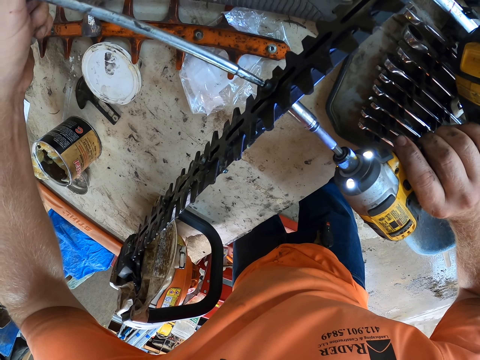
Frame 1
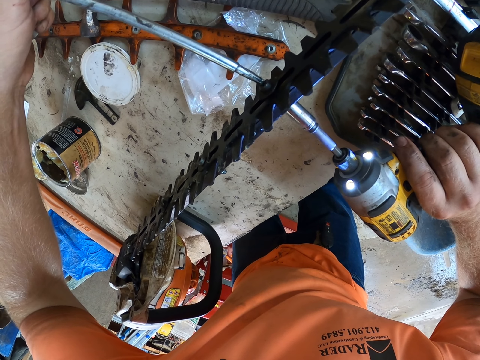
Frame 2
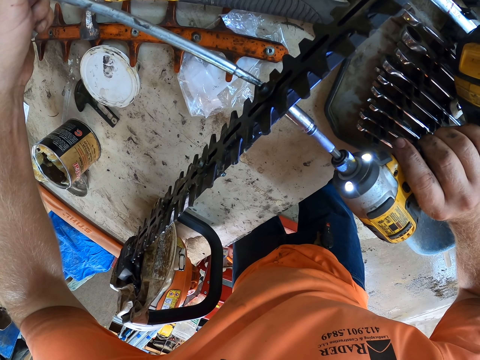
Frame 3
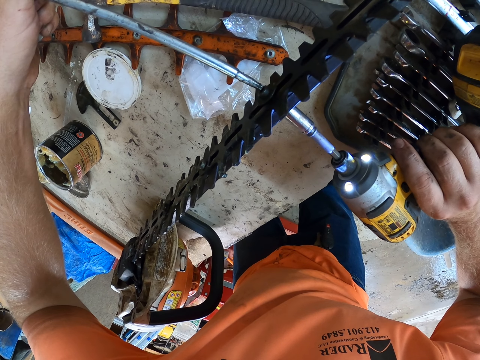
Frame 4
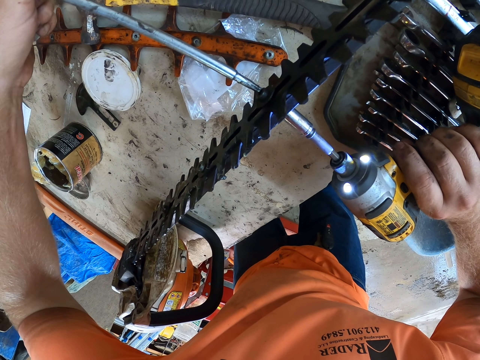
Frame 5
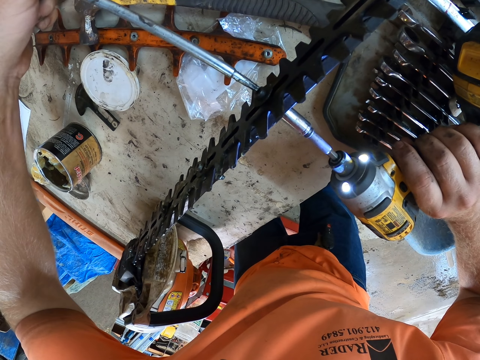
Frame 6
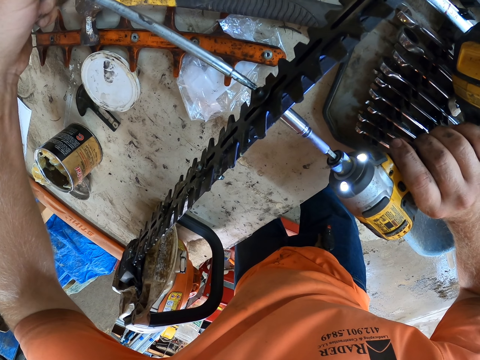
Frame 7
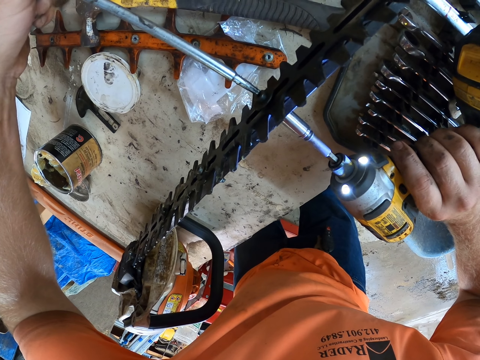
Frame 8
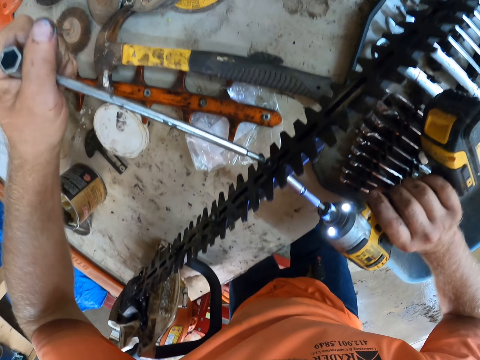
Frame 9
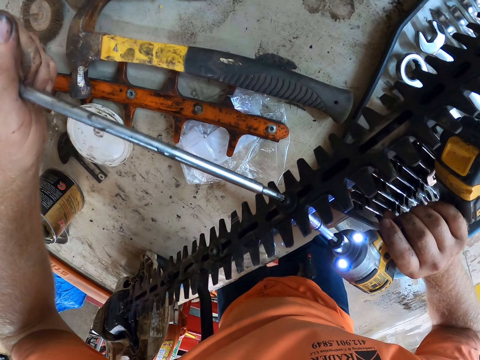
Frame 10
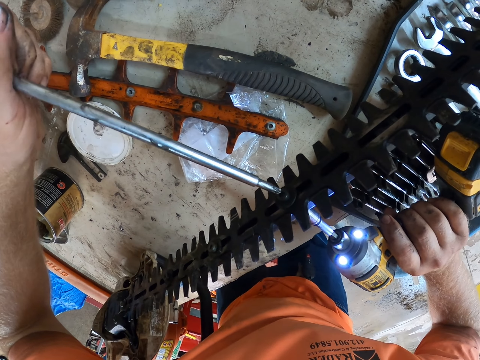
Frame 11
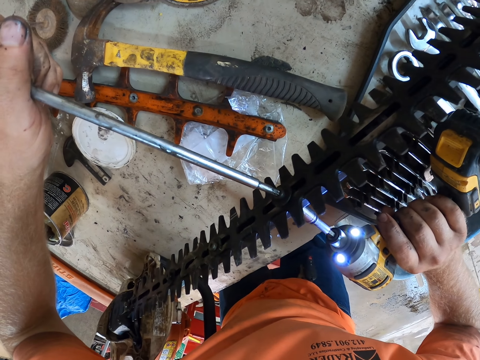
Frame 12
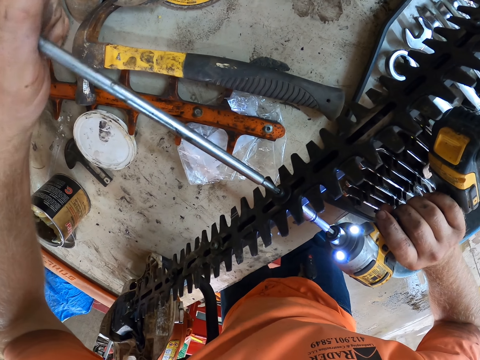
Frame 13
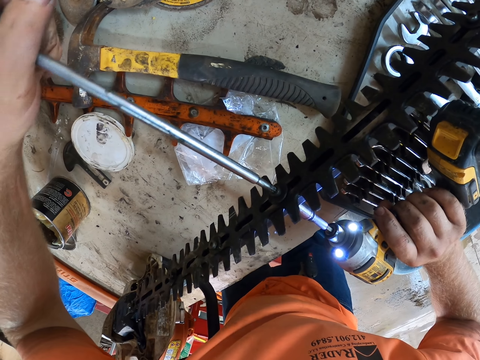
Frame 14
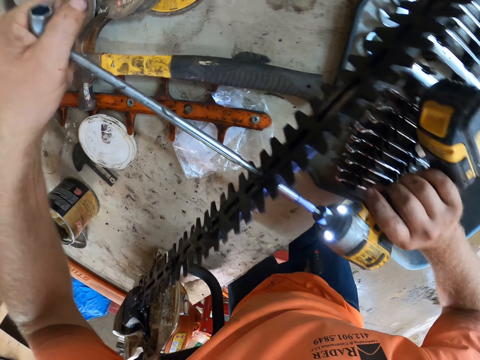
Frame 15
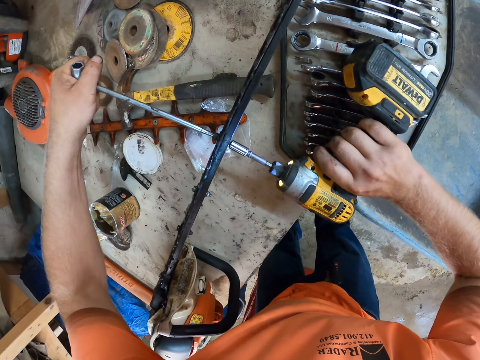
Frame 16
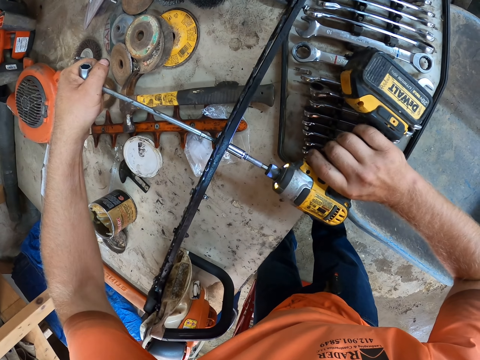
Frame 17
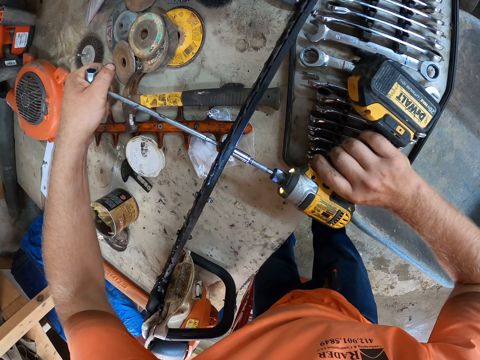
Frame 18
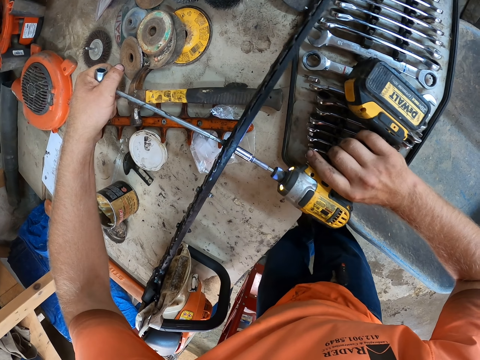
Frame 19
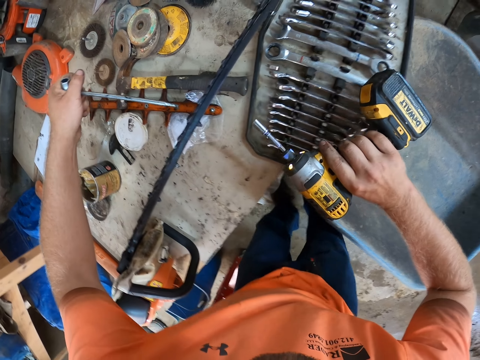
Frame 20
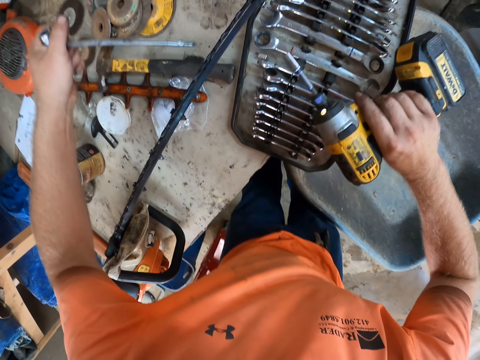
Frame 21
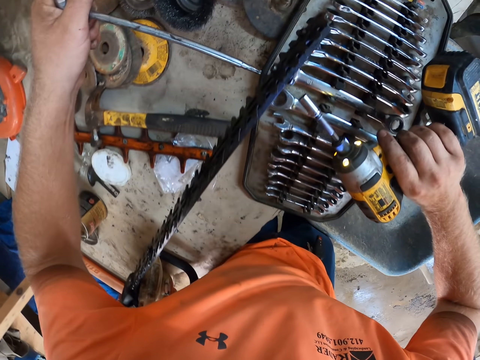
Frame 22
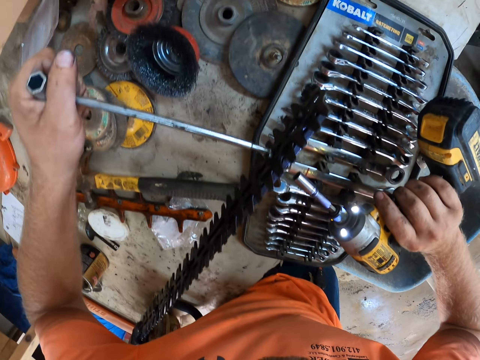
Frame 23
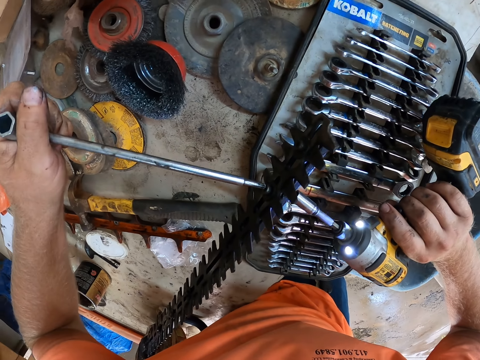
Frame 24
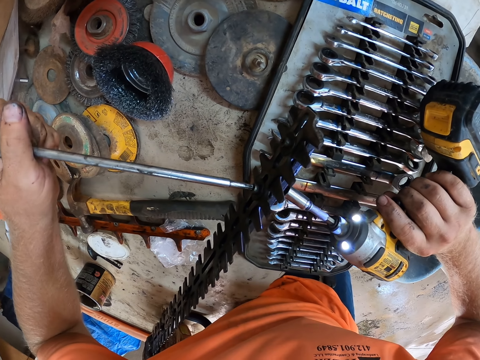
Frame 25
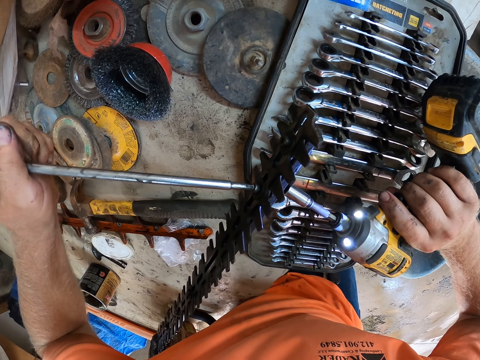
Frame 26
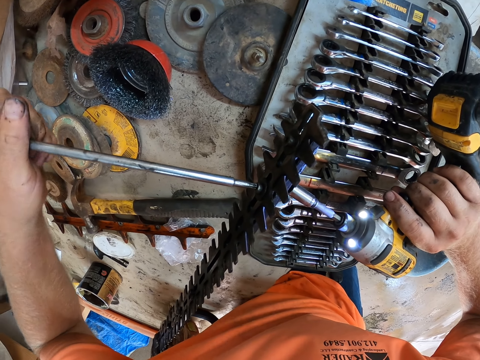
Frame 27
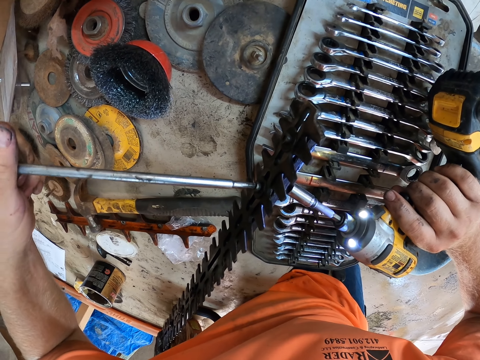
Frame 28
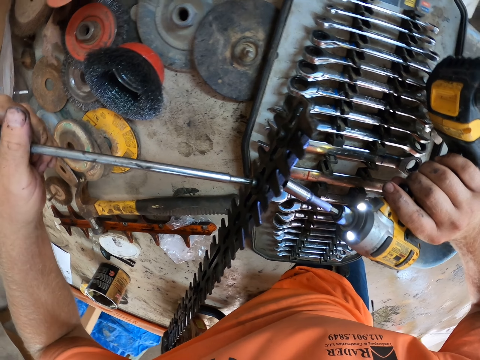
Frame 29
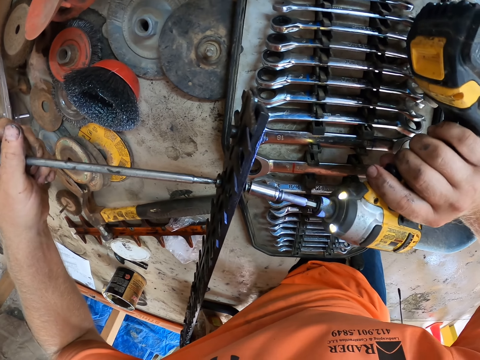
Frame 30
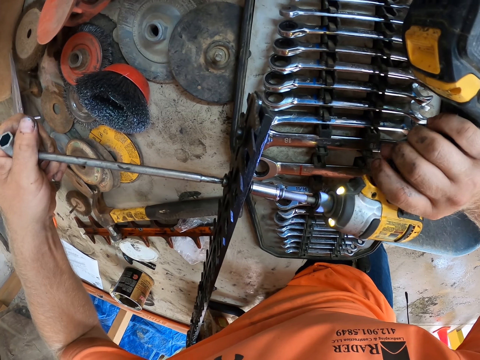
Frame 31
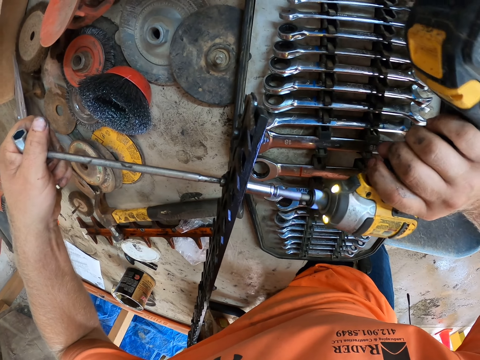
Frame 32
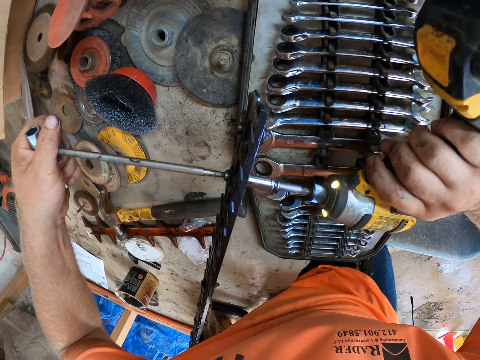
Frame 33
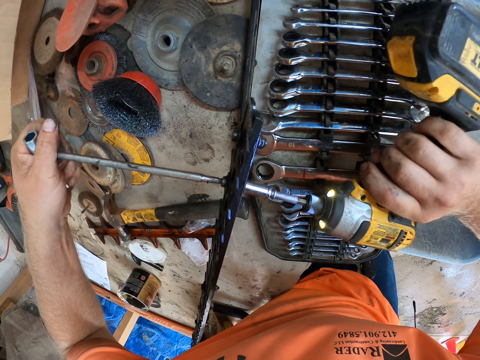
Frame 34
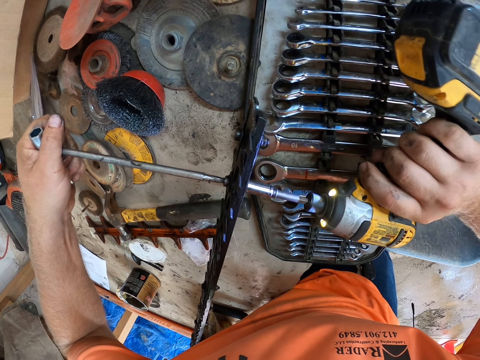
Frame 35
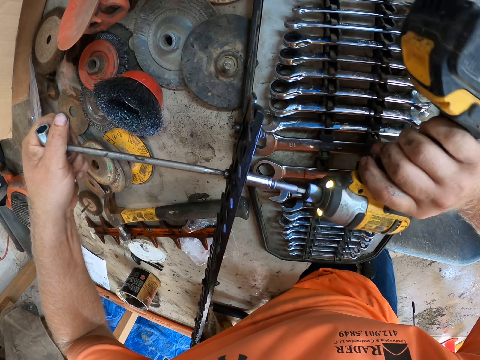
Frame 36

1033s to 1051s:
The camera wearer tightens the bolt on the hedge trimmer blade with the t-wrench in his left hand. He places the t-wrench on a bolt on the hedge trimmer blade with his left hand. He places the bolt tightening machine on a bolt on the hedge trimmer blade with his right hand. He tightens the bolt on the hedge trimmer blade with the t-wrench in his left hand. He tightens the bolt on the hedge trimmer blade with the bolt tightening machine in his right hand.

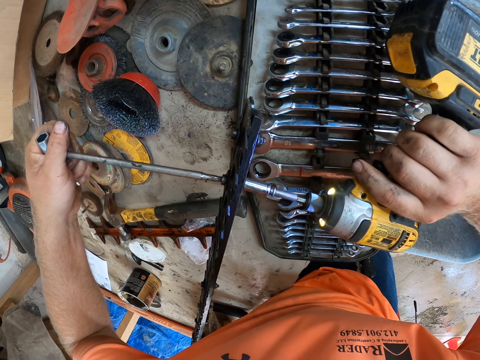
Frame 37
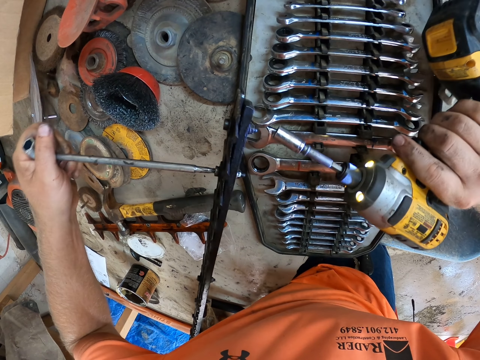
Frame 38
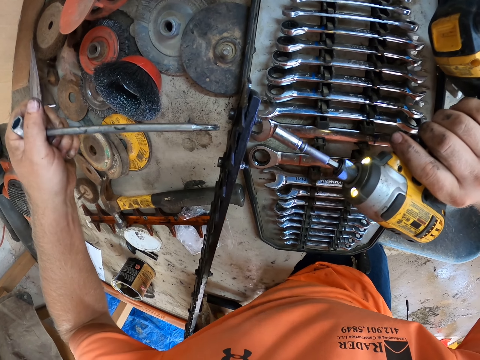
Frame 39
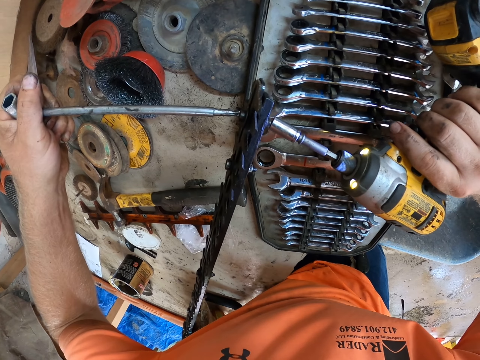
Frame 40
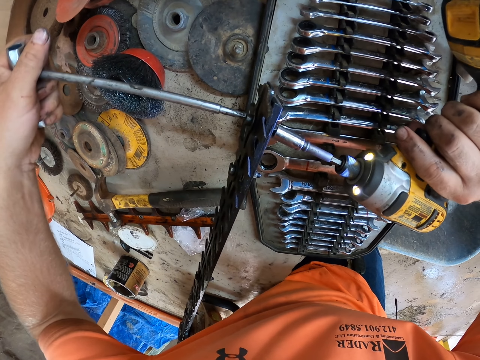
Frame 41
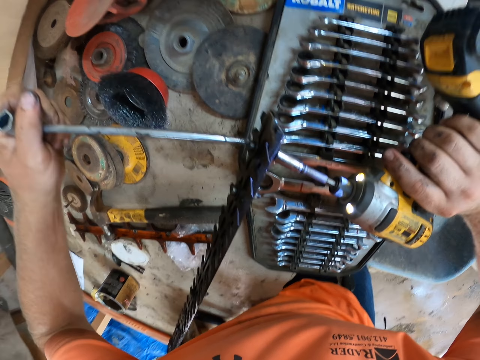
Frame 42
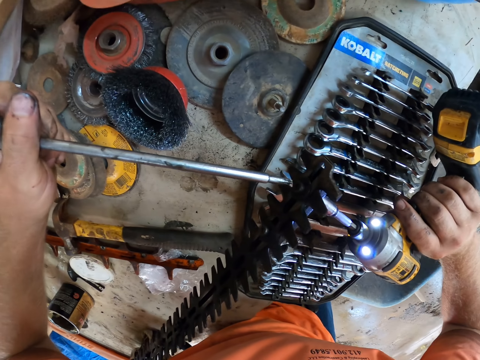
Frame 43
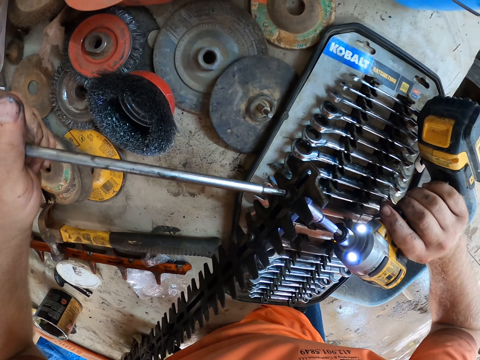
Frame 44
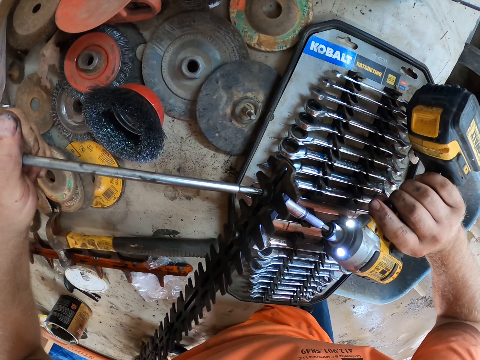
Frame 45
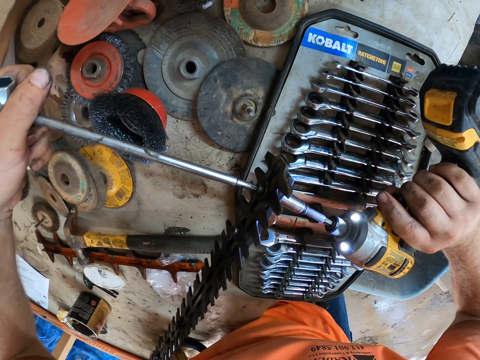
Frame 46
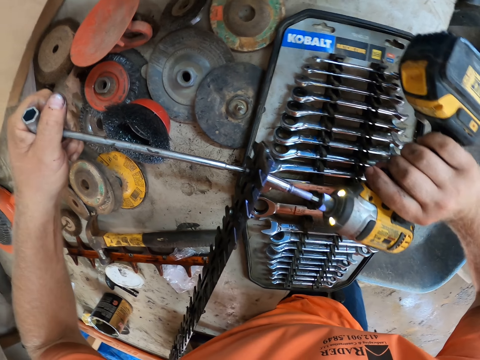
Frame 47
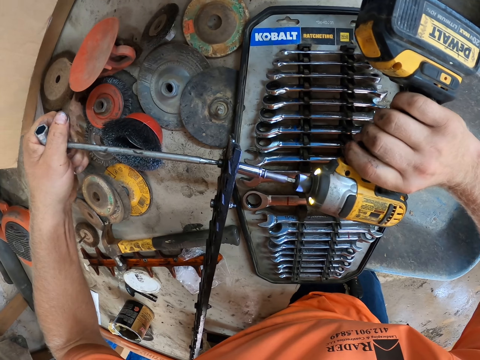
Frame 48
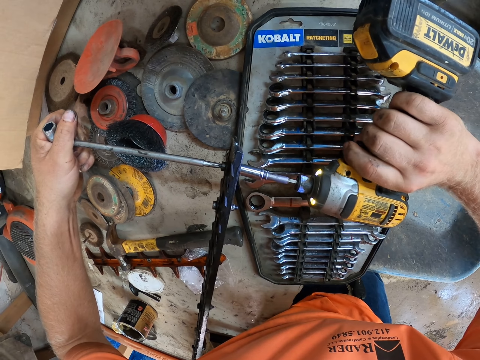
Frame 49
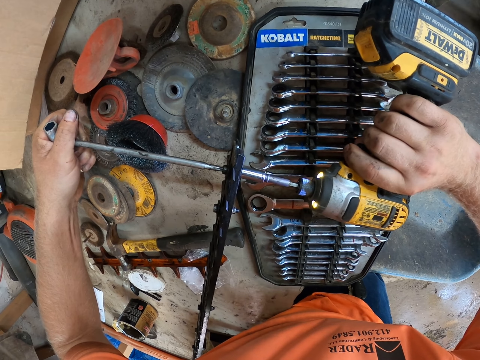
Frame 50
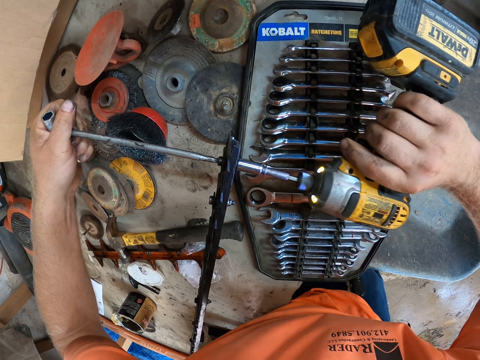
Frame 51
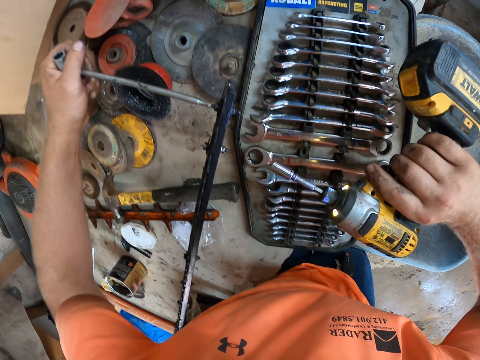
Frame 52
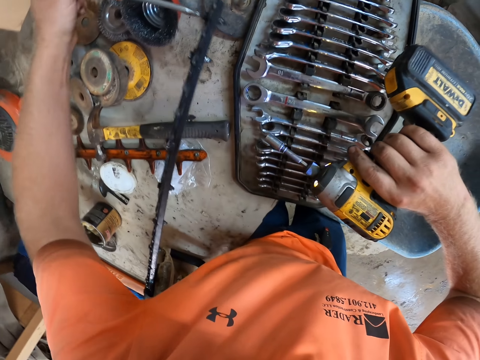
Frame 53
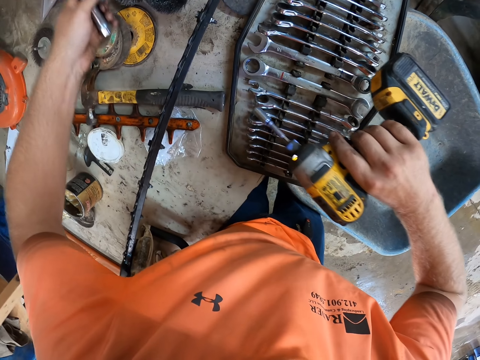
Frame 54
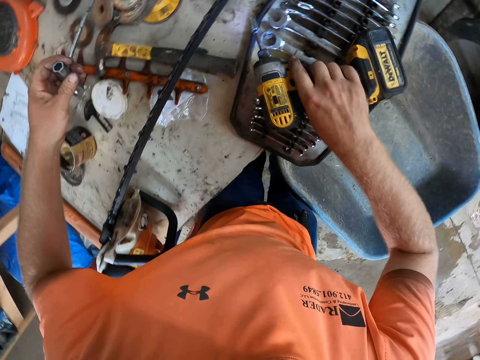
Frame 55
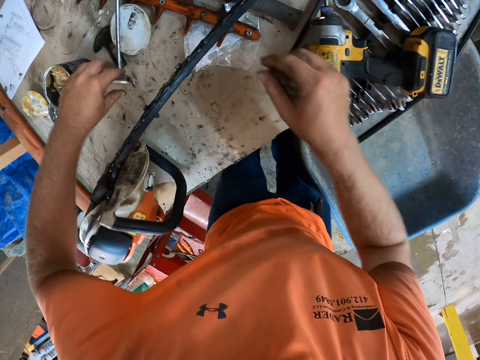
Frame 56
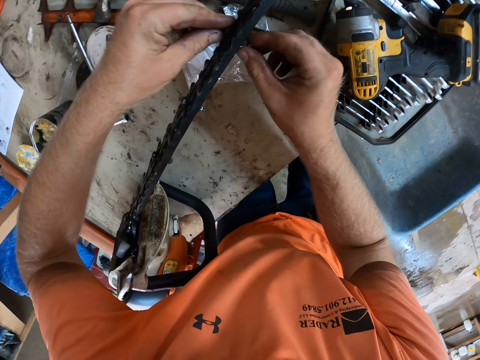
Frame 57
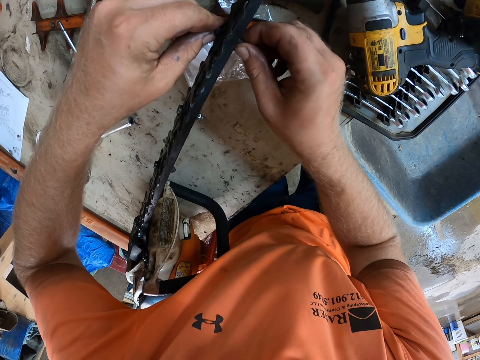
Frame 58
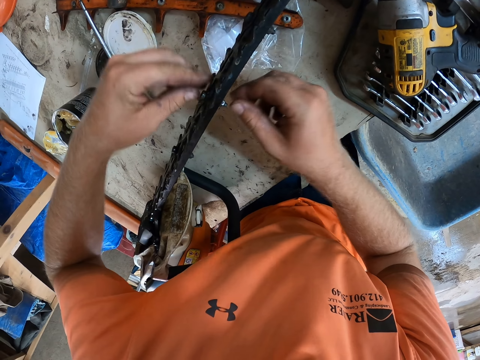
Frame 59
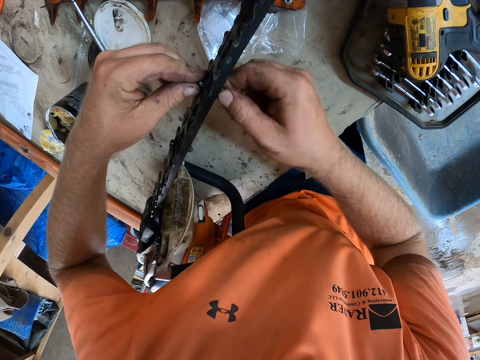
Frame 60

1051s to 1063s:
The camera wearer places the t-wrench on a bolt on the hedge trimmer blade with his left hand. He places the bolt tightening machine on a bolt on the hedge trimmer blade with his right hand. He tightens the bolt on the hedge trimmer blade with the t-wrench in his left hand. He tightens the bolt on the hedge trimmer blade with the bolt tightening machine in his right hand. He drops the bolt tightening machine on the tray with his right hand. He tightens the bolts on the hedge trimmer blade with both hands. He tightens the bolts on the hedge trimmer blade with both hands again.
